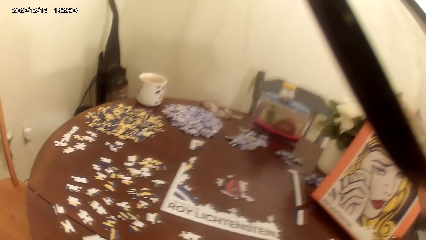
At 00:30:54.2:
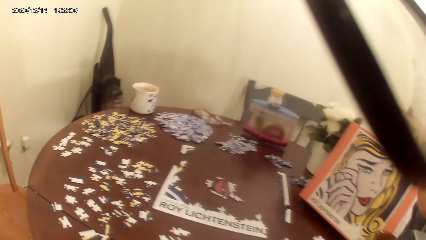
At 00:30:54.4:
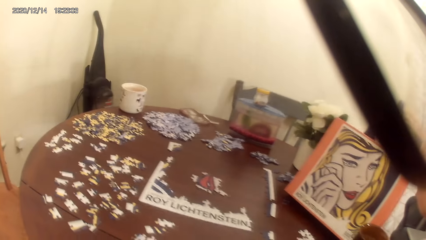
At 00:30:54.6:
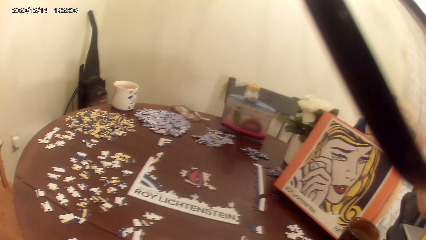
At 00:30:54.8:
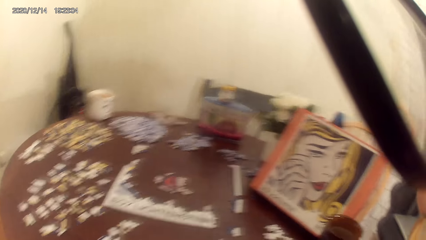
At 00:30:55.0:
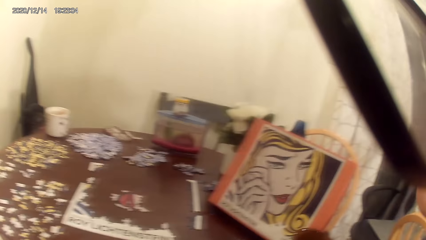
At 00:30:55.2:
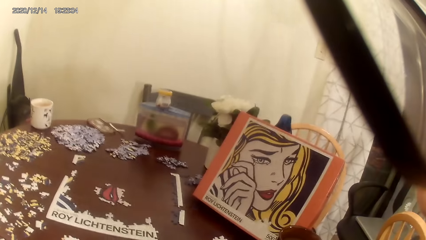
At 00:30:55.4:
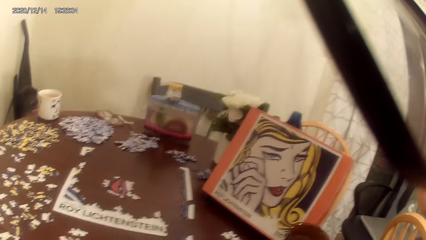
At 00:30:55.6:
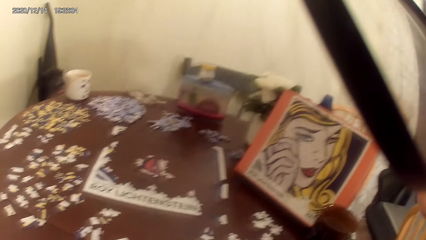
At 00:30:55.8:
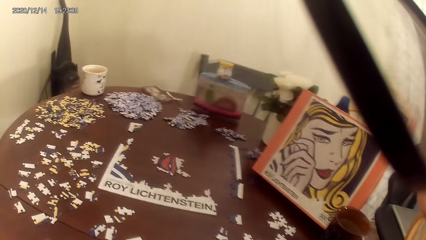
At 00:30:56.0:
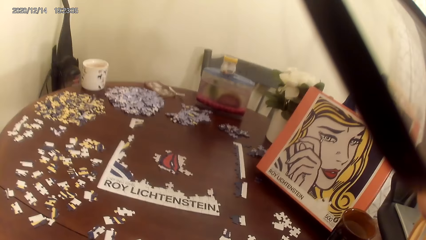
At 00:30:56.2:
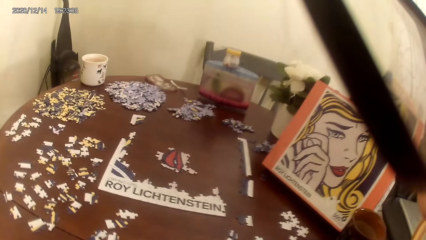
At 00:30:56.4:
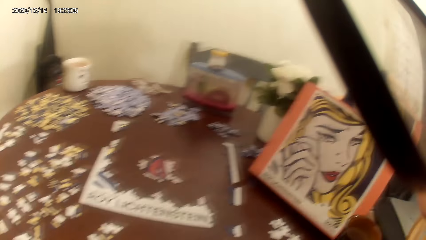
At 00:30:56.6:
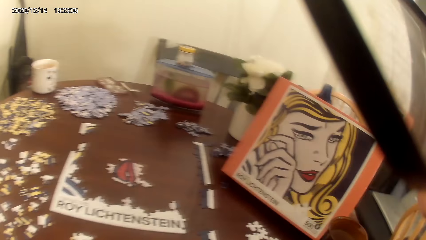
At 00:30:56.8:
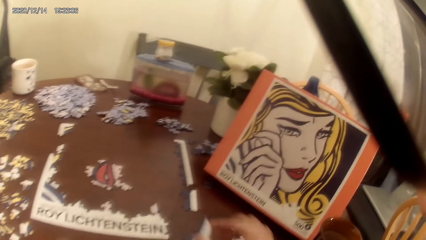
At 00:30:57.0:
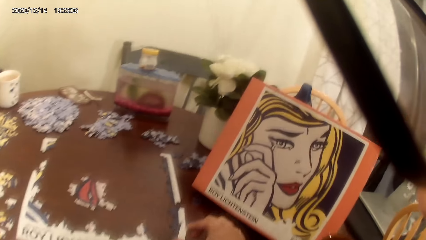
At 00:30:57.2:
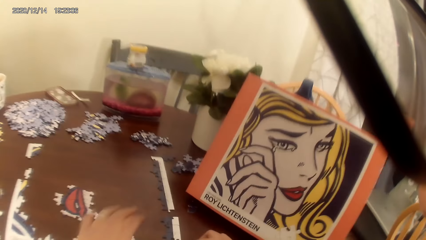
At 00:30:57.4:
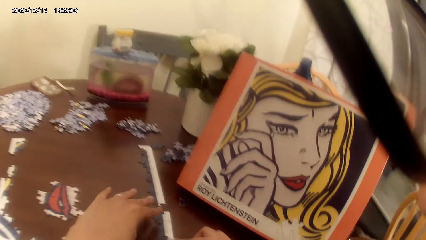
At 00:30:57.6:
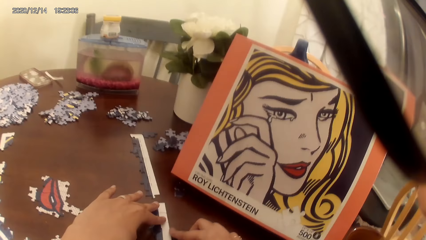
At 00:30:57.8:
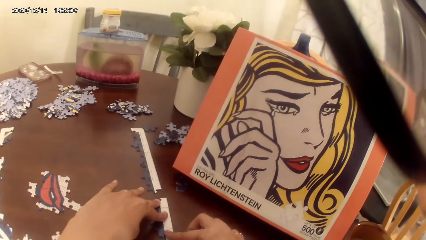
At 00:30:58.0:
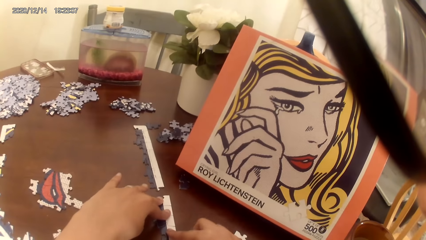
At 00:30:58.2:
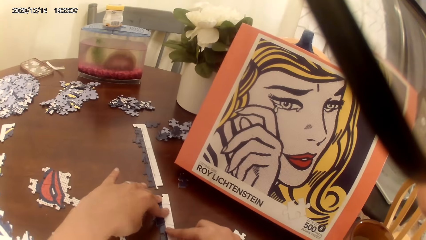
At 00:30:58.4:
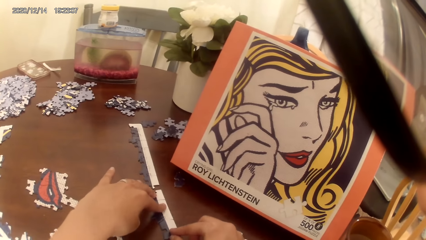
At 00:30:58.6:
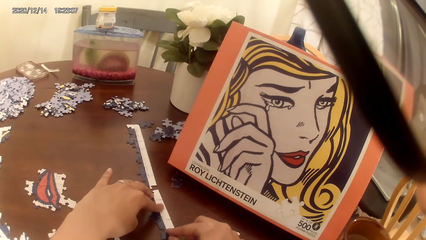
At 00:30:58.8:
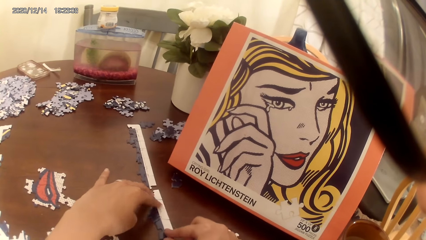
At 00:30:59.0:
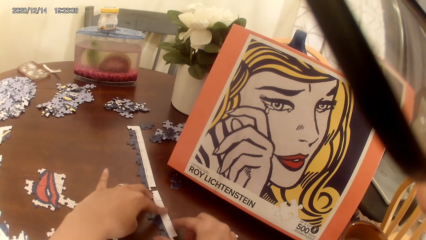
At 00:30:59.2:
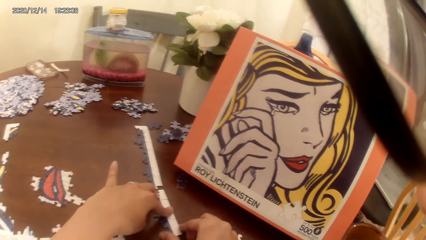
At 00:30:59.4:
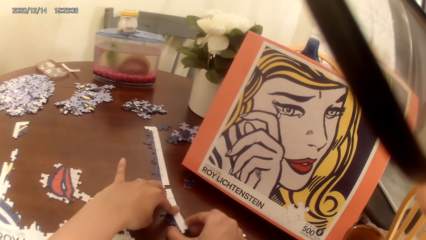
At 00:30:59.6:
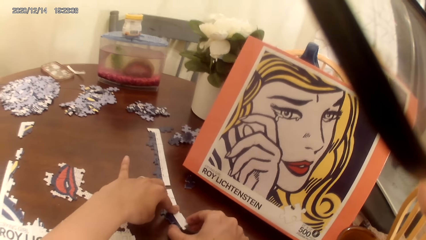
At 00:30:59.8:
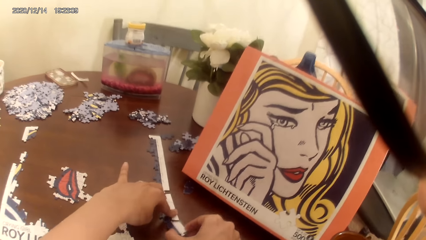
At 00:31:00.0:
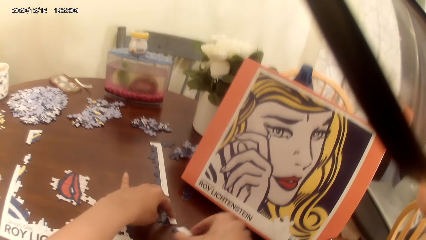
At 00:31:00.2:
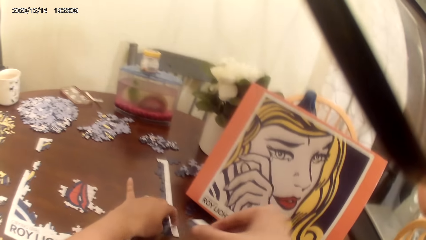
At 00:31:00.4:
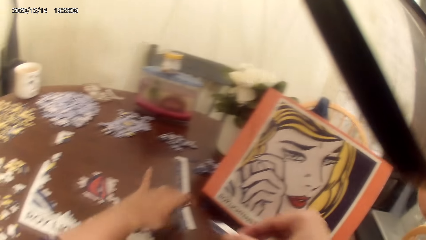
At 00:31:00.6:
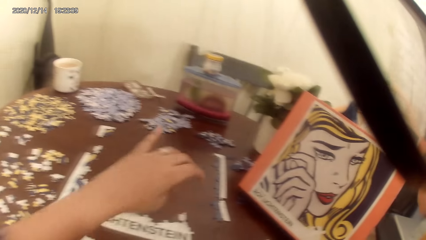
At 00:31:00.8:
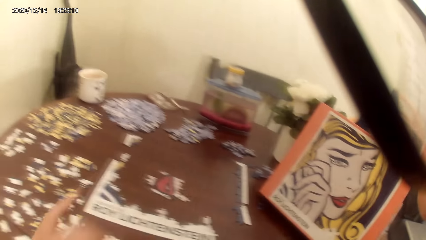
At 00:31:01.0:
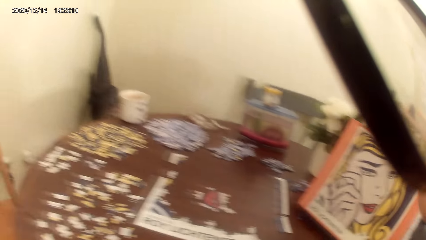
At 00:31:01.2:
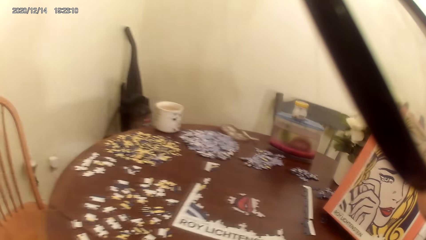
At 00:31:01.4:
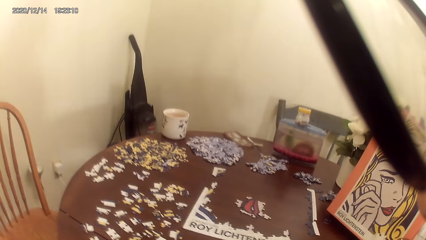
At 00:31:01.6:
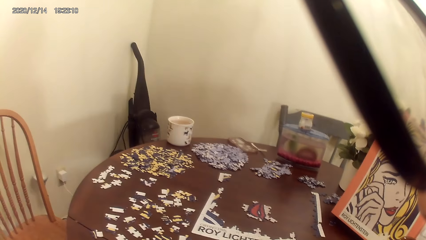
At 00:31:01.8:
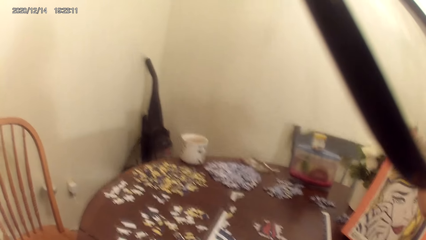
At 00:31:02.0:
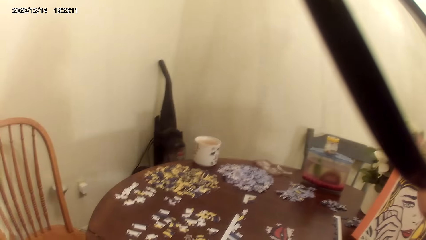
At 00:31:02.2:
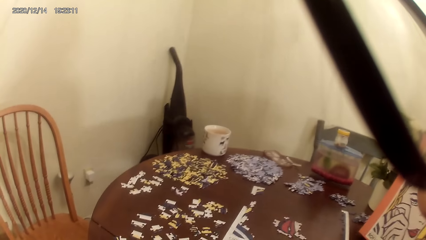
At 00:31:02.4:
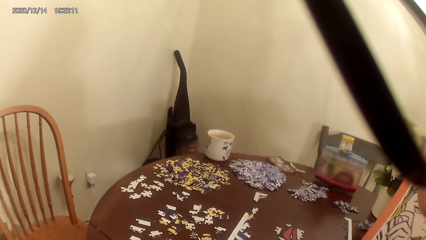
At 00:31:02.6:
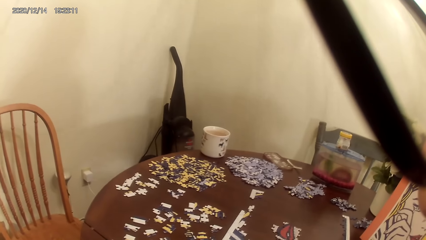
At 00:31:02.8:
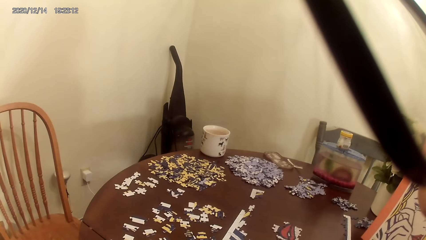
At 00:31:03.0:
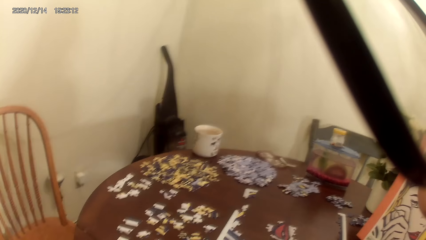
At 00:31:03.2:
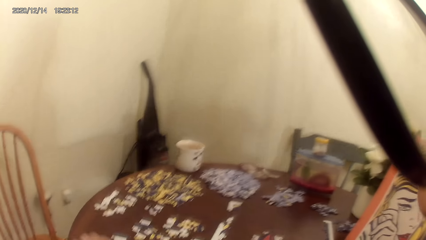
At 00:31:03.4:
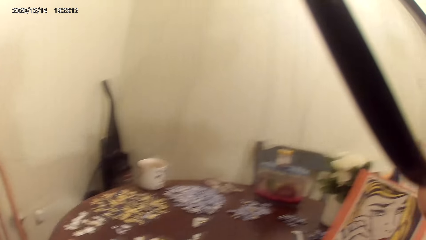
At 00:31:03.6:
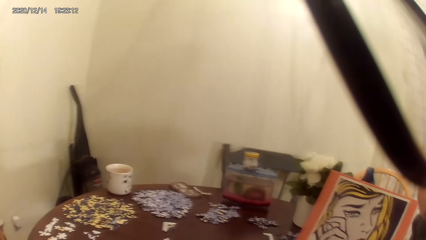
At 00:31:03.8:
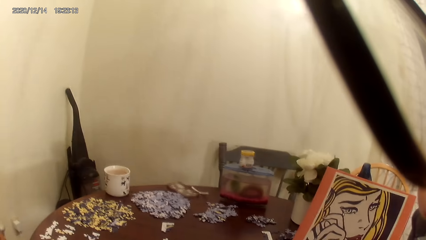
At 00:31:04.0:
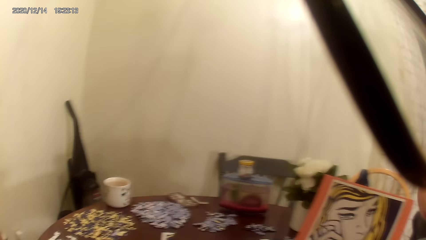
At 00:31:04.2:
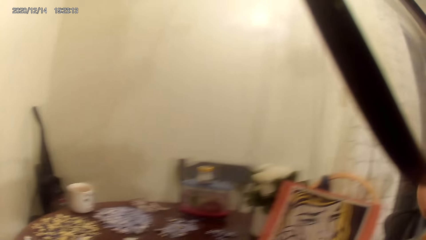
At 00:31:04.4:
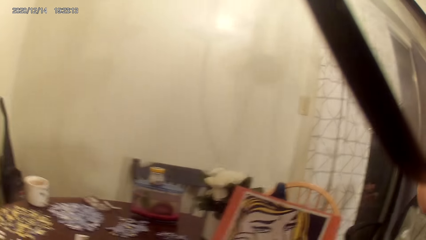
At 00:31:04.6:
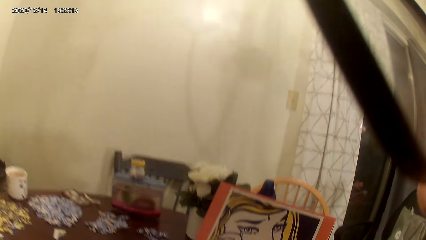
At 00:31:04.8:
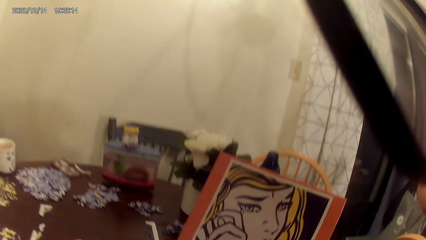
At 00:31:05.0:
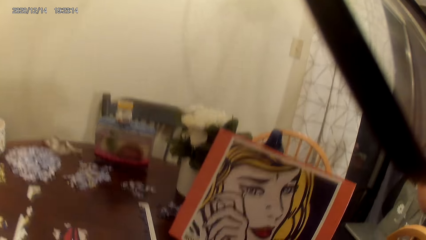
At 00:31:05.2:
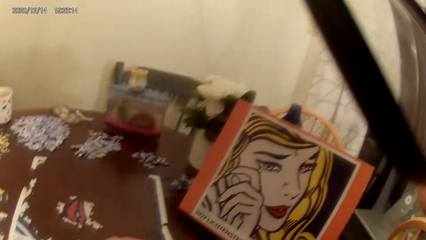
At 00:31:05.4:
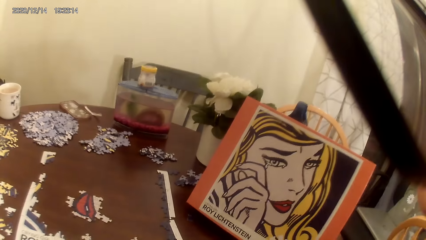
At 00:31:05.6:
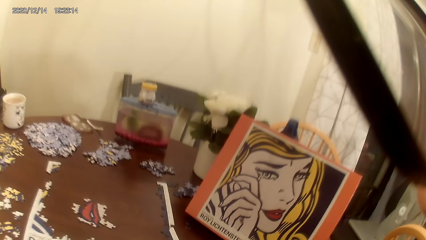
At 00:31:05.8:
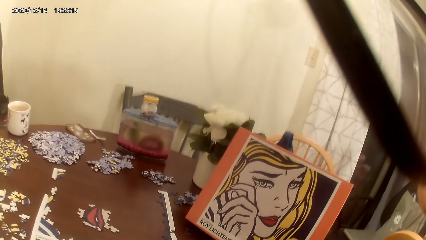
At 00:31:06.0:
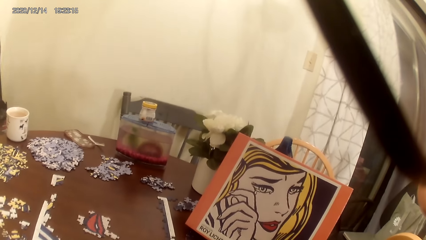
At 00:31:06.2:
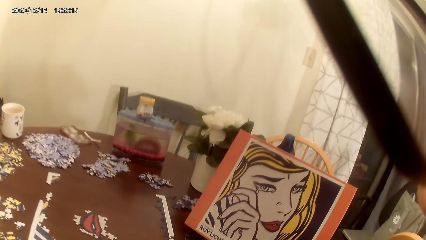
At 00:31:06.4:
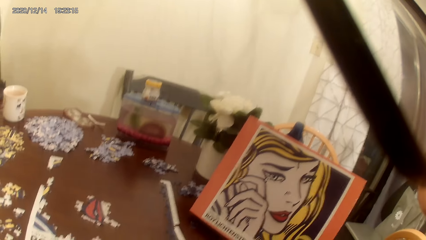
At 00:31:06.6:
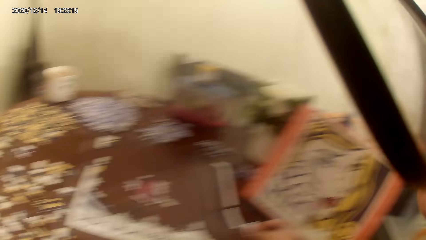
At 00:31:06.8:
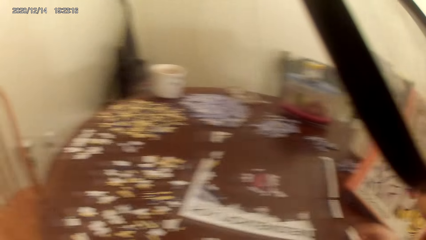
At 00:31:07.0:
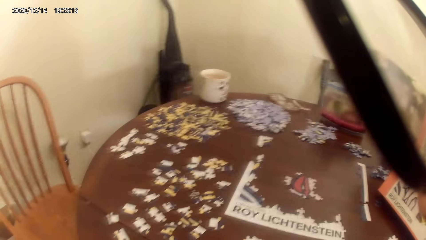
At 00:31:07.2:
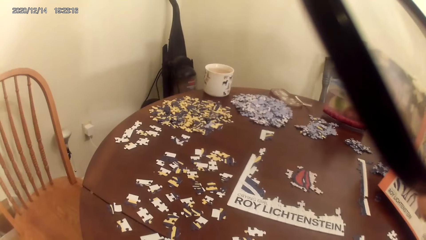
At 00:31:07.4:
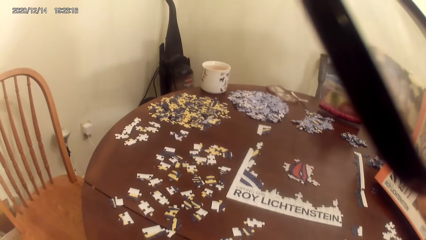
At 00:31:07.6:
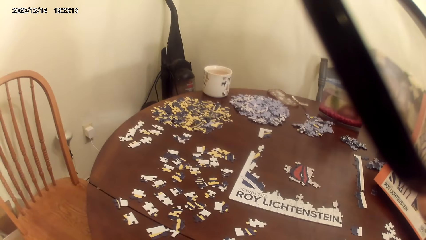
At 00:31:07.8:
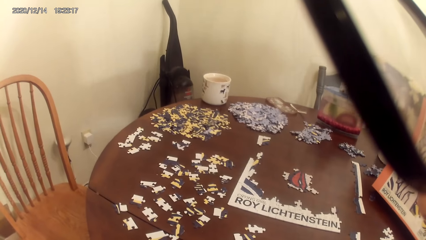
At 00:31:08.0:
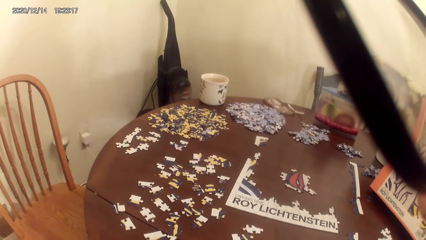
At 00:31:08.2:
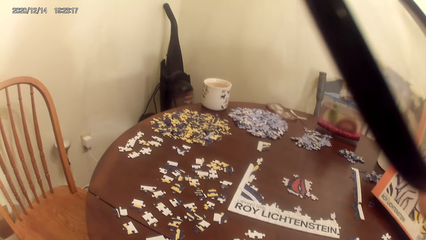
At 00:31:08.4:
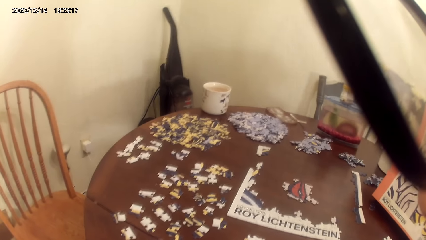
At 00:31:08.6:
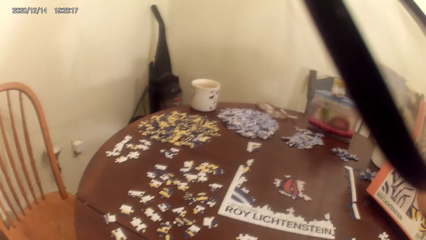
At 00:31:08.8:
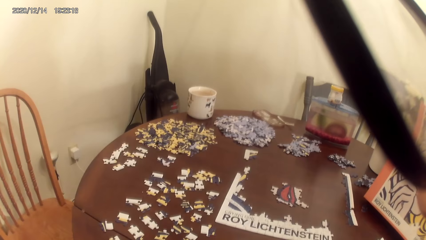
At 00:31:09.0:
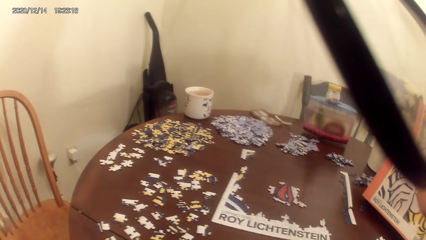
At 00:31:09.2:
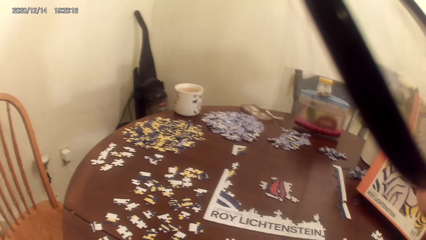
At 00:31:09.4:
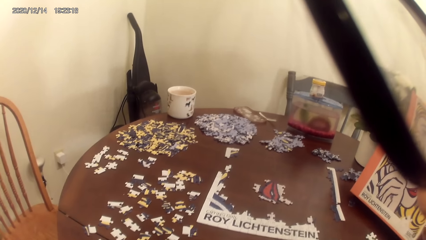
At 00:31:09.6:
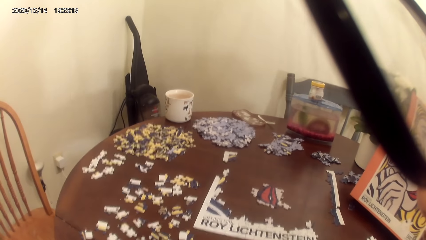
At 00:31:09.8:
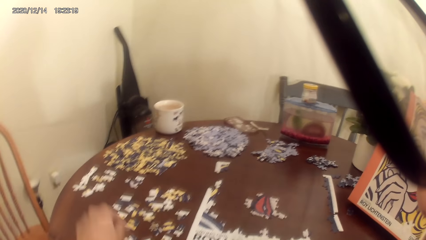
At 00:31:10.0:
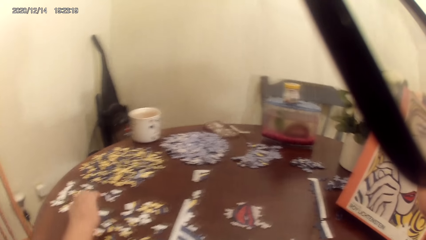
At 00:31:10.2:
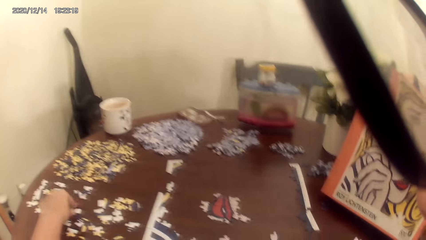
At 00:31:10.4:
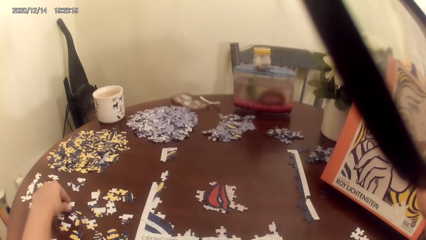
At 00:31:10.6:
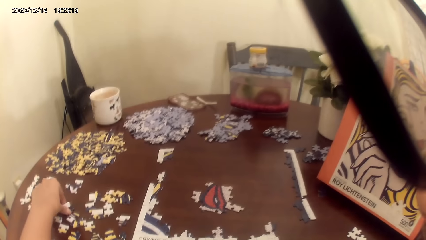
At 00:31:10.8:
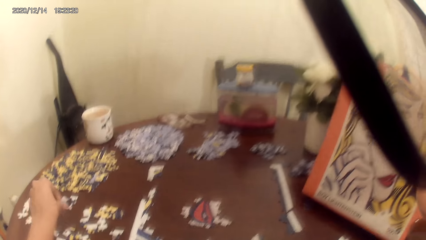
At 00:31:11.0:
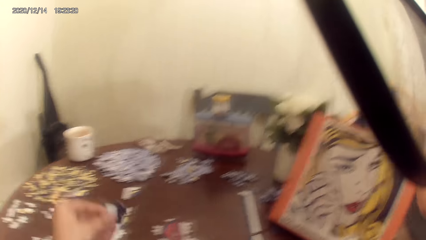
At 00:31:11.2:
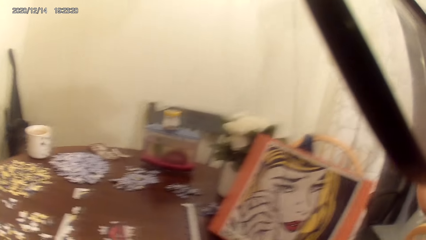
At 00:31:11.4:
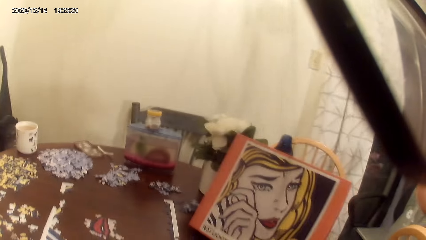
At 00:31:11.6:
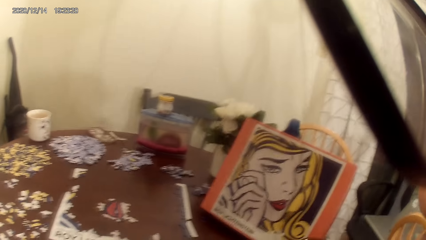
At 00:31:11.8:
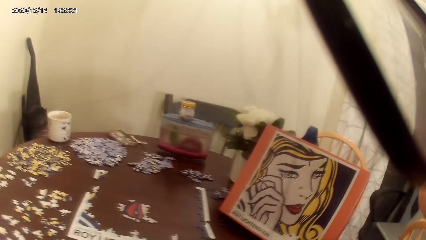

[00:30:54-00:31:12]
The camera wearer places a puzzle piece on the table. They adjust the puzzle pieces, pick up a puzzle piece, and look around. They pick up a puzzle piece.
